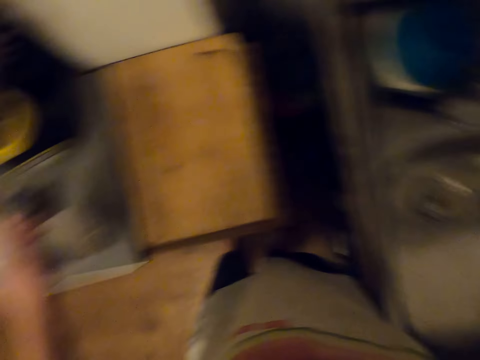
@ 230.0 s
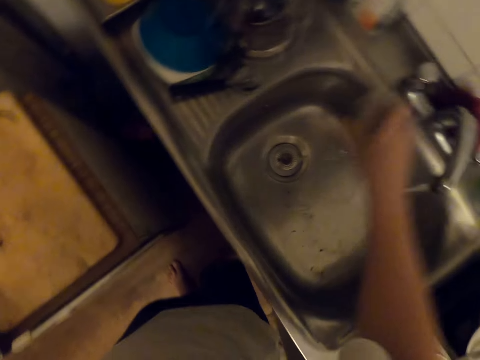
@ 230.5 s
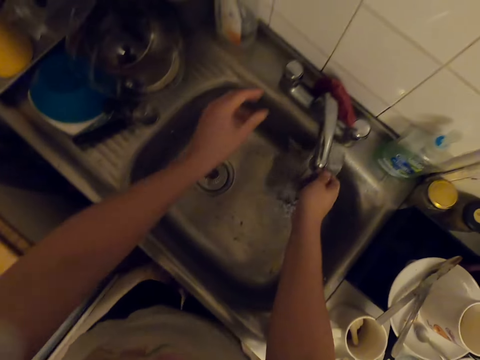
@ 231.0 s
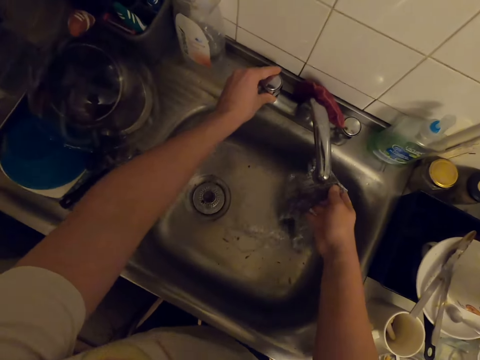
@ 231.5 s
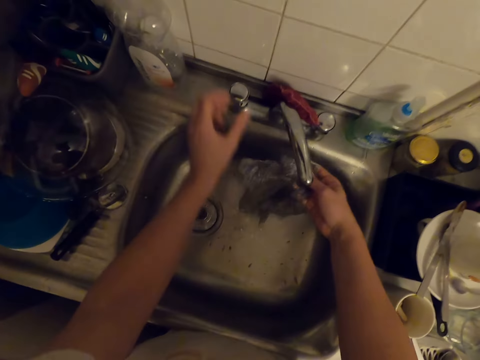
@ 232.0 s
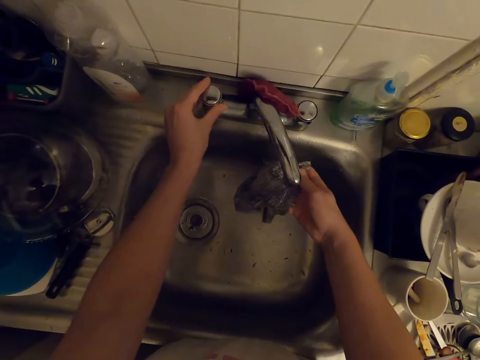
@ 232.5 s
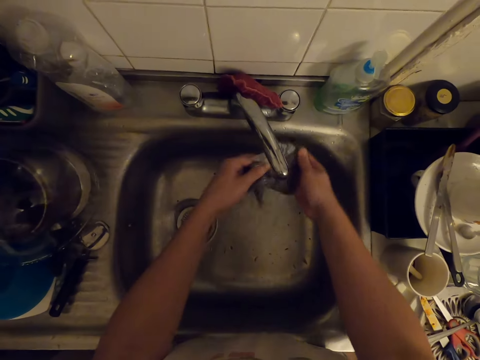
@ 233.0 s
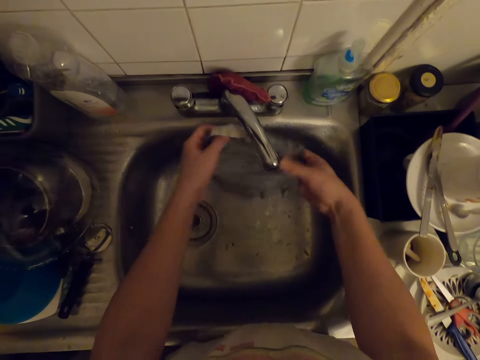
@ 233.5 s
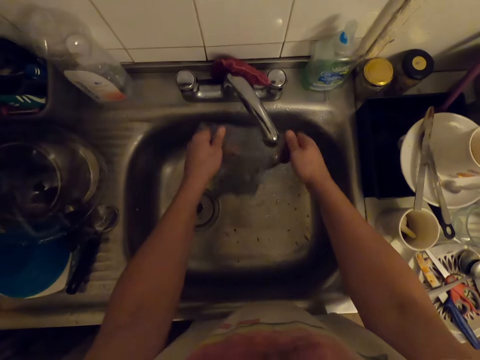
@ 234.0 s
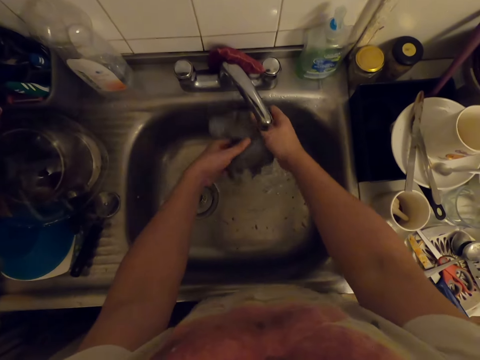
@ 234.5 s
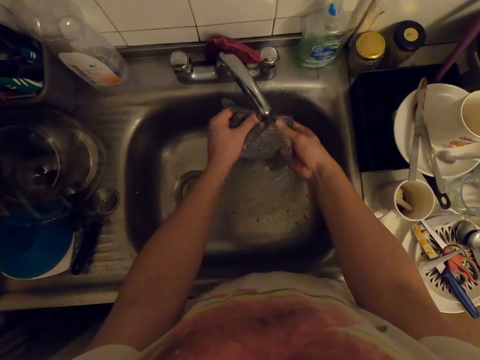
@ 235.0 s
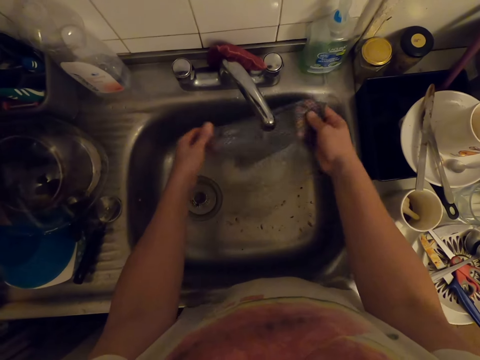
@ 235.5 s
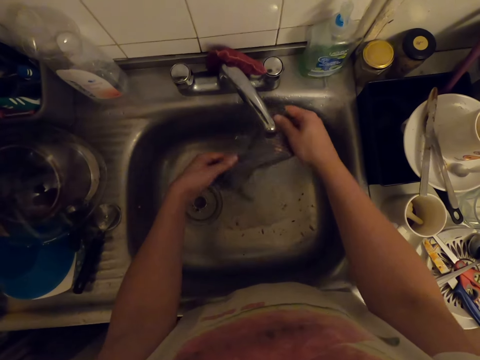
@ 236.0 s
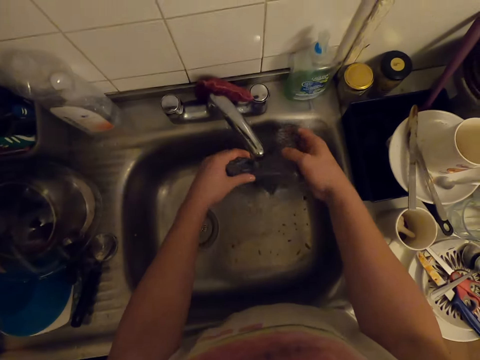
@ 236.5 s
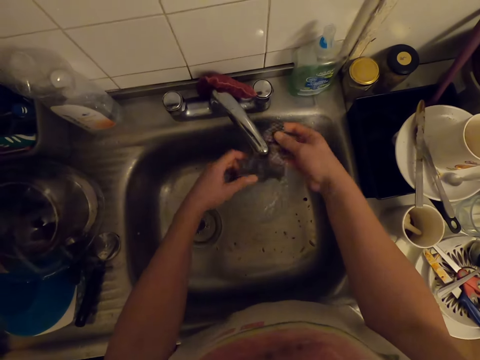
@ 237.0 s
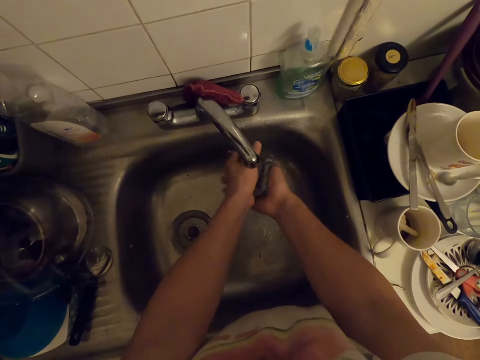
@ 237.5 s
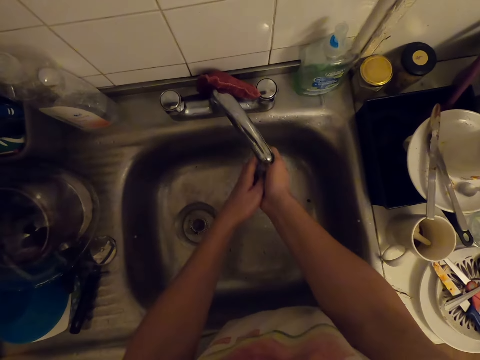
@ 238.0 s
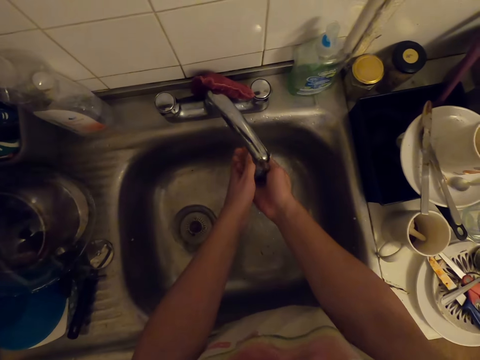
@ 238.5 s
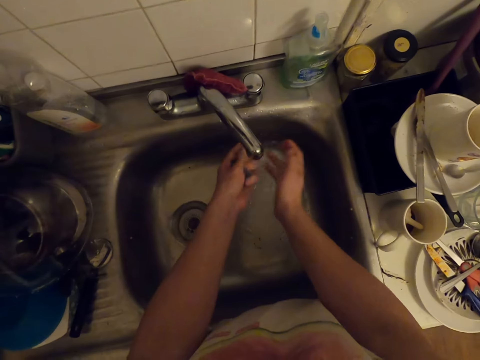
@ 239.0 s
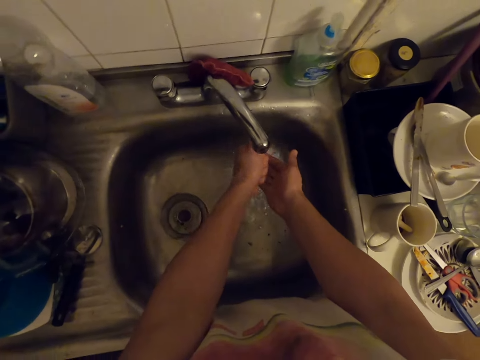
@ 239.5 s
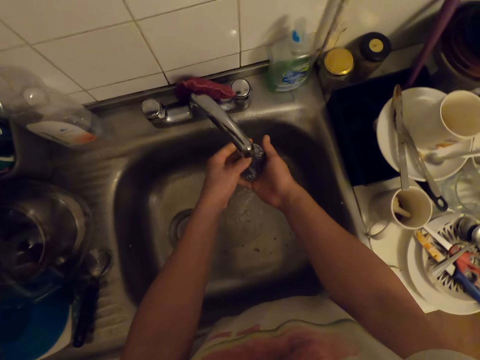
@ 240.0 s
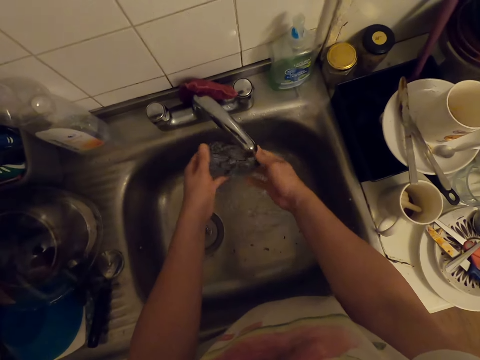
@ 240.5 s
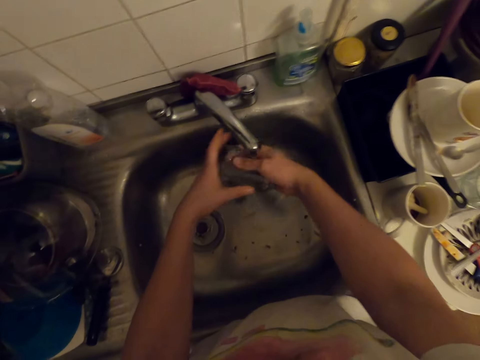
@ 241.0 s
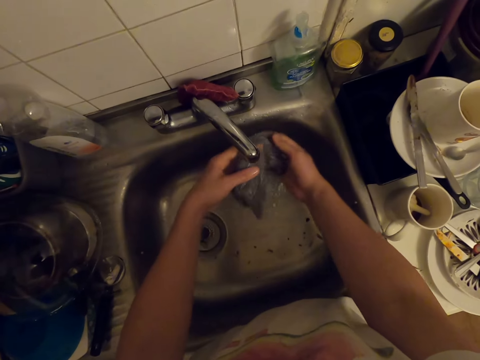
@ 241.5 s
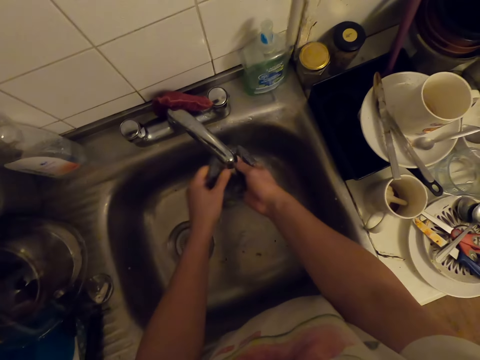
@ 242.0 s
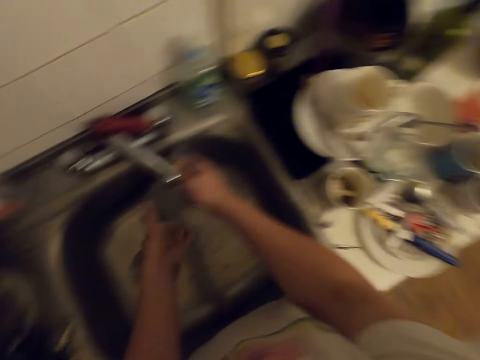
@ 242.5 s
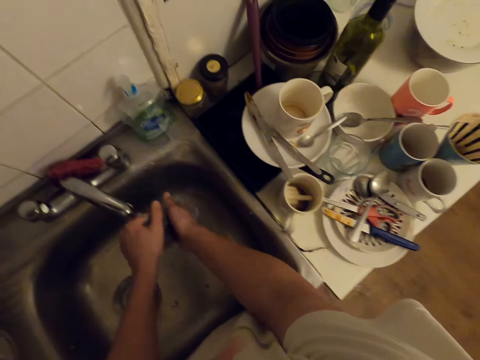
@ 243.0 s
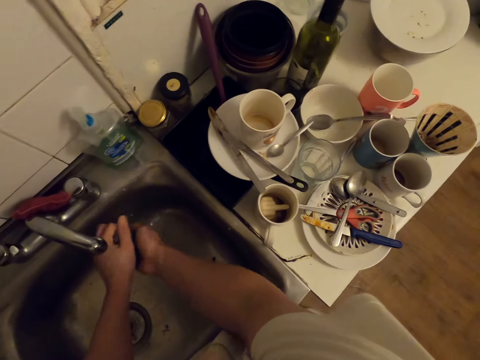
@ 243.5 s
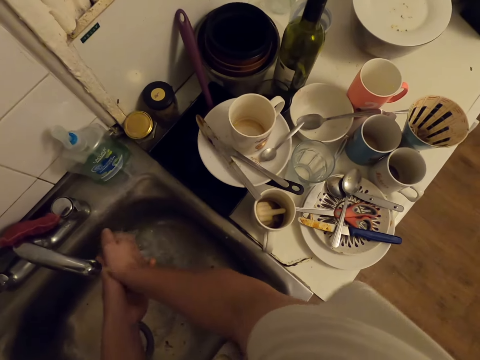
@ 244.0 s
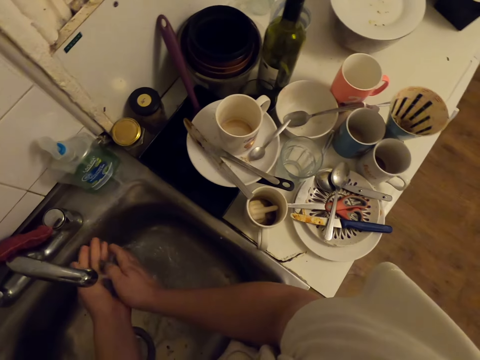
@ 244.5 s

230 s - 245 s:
The camera wearer places the spray bottle on the table. They wash the kitchen towel in the sink. They turn on the faucet. They wash the kitchen towel in the sink. They squeeze the towel in the sink.

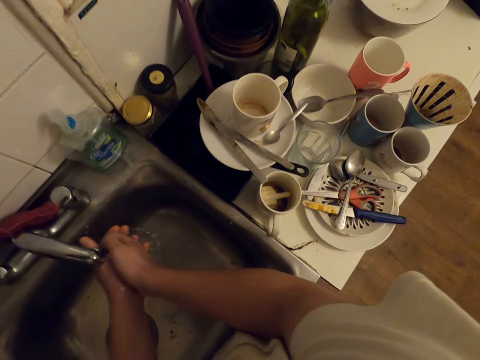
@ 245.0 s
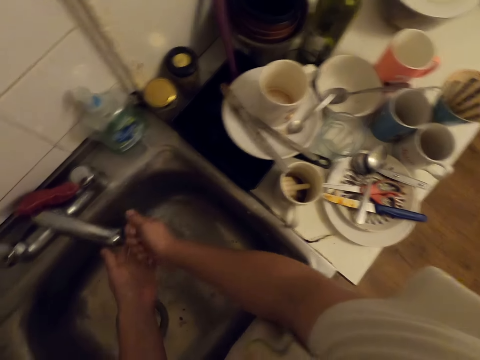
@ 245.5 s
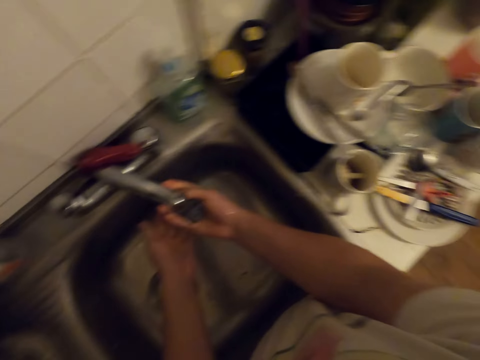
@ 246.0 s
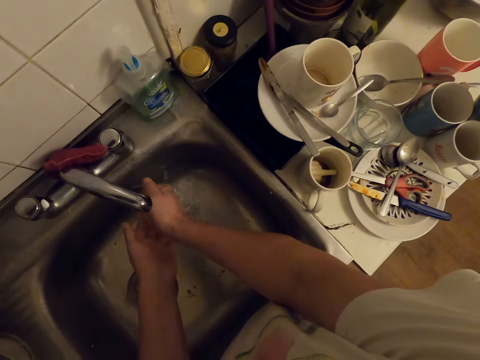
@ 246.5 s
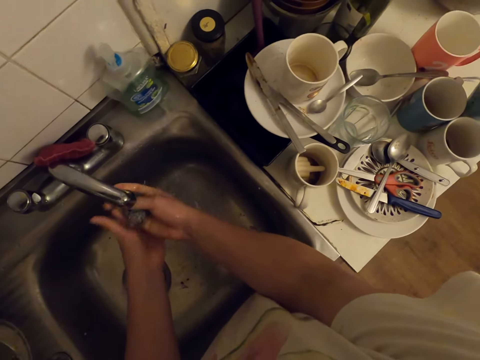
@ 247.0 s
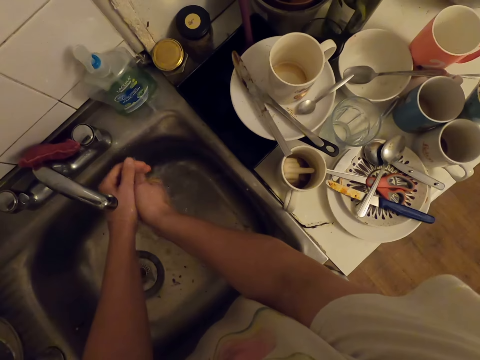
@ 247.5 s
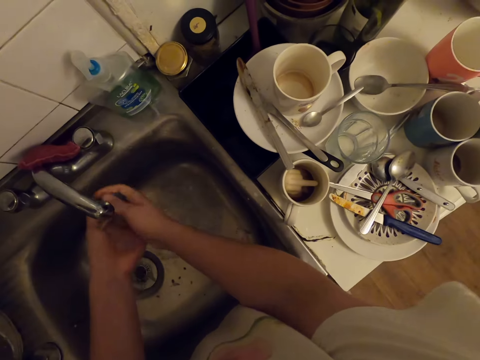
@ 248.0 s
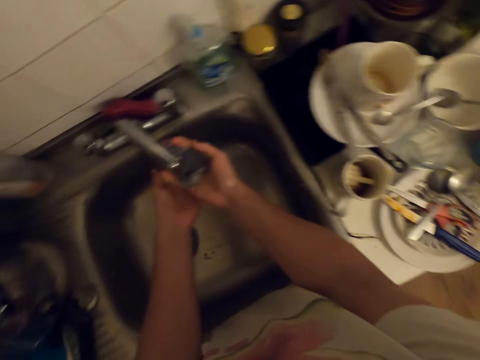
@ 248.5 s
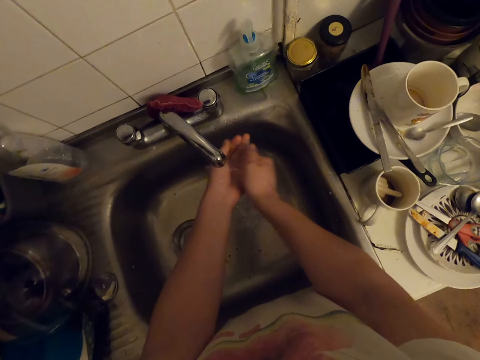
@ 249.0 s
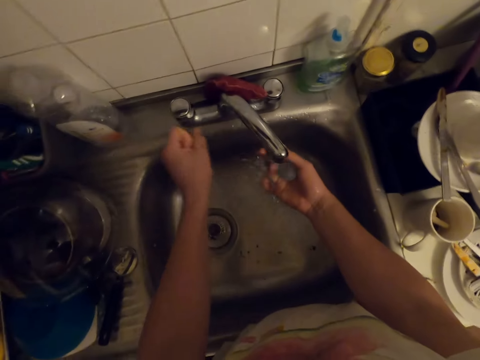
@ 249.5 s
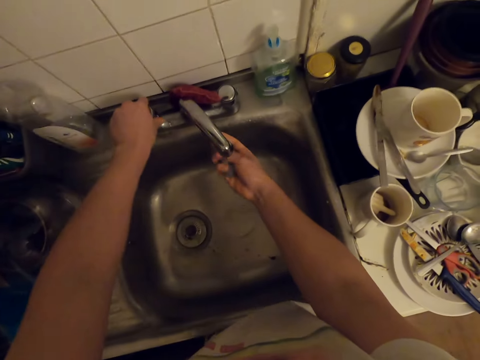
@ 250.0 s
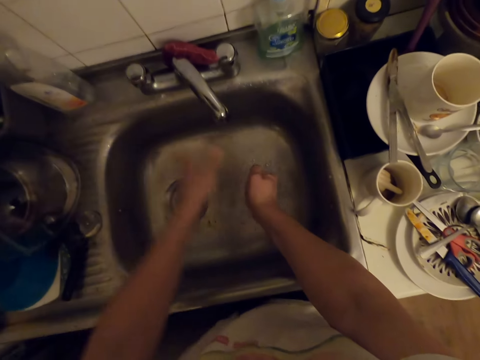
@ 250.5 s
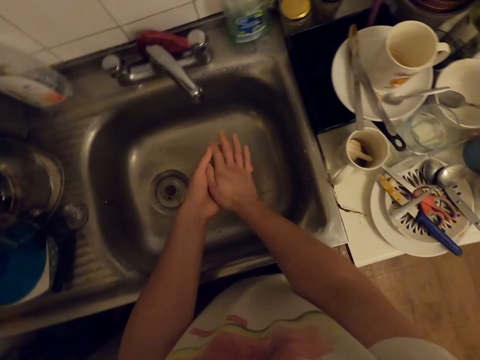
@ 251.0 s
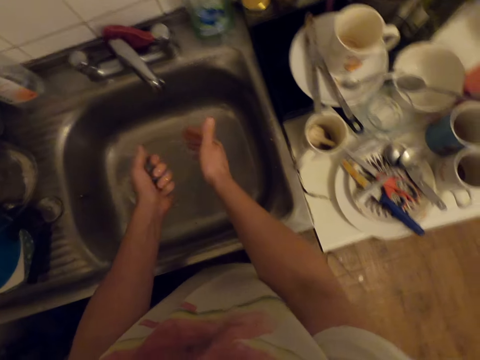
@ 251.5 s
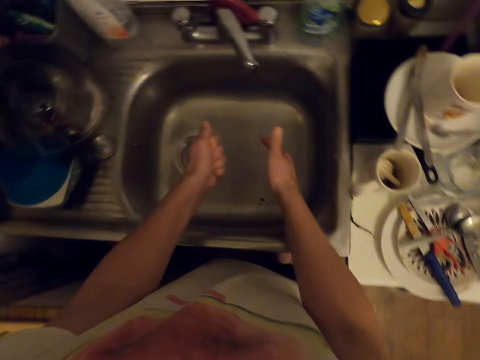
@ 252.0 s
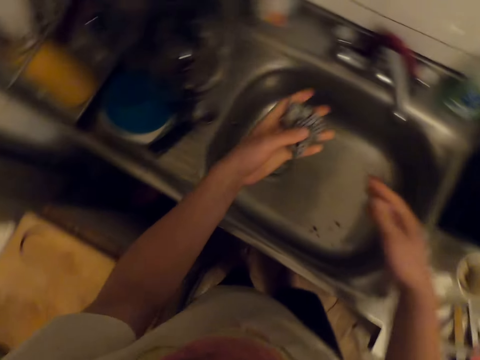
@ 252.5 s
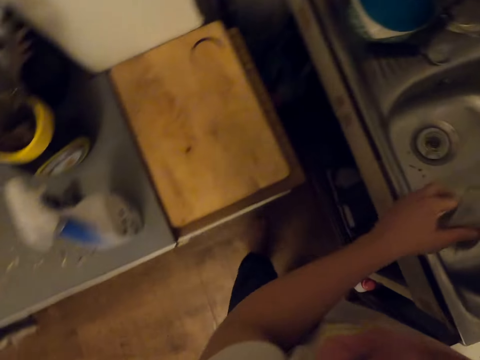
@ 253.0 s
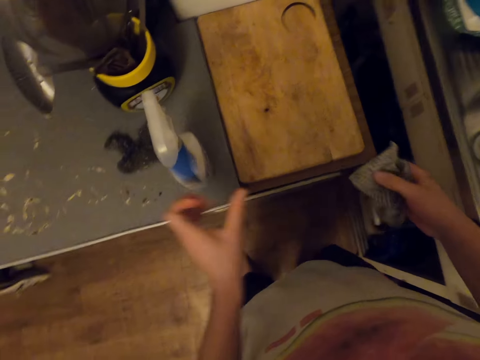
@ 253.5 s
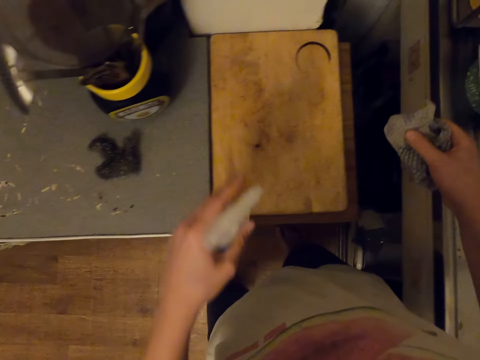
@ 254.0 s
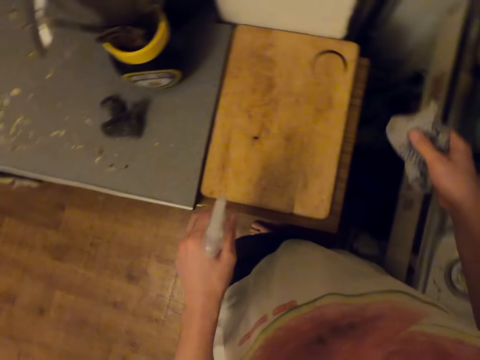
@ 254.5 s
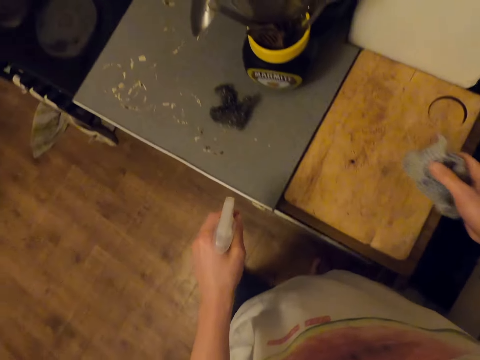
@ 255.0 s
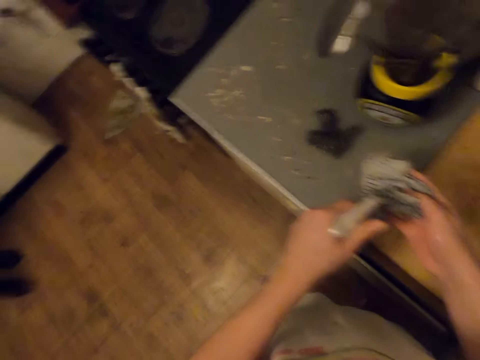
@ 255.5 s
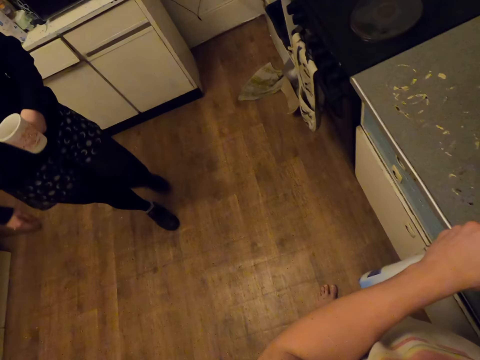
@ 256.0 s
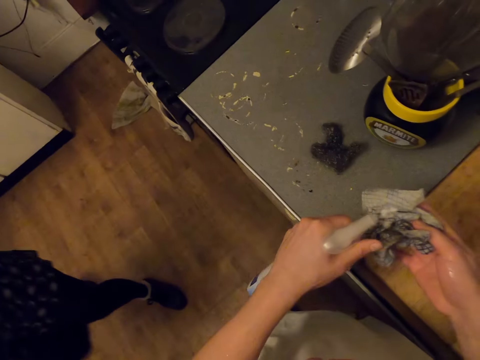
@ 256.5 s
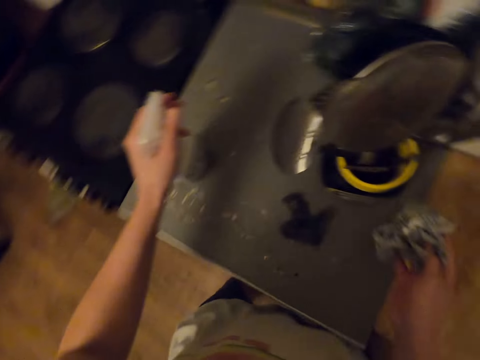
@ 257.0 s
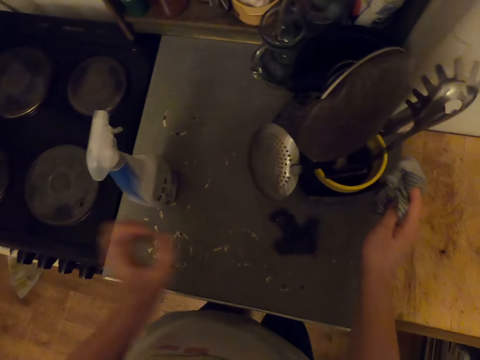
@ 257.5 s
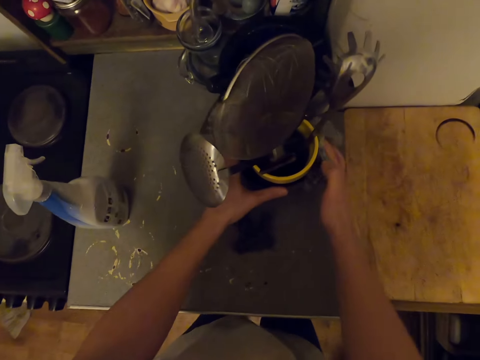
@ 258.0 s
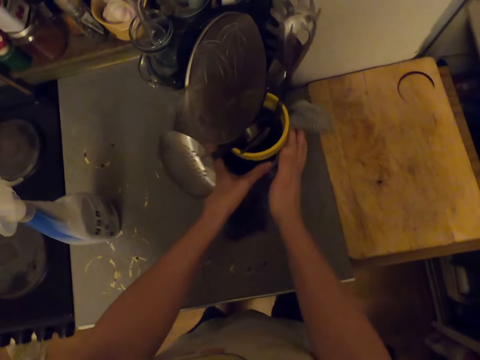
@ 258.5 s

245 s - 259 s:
The camera wearer turns off the faucet. They squeeze the cloth. They pick up a spray bottle from the table. A lady walks around. The camera wearer sprays something. They drop a container. They clean the container.
